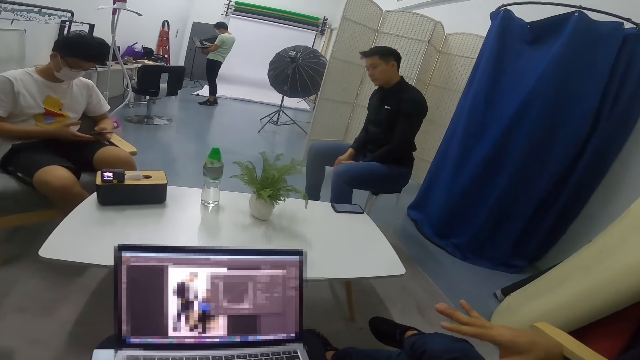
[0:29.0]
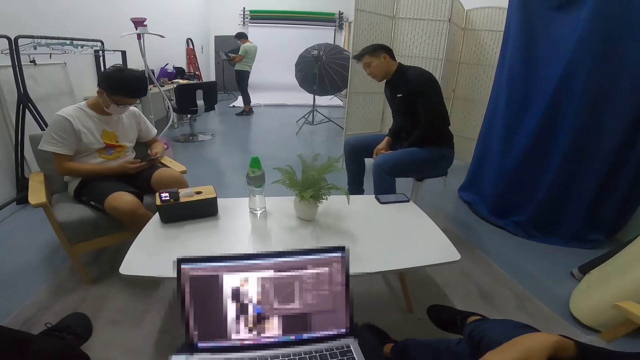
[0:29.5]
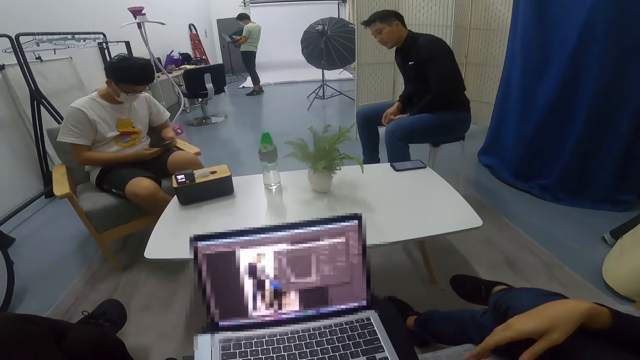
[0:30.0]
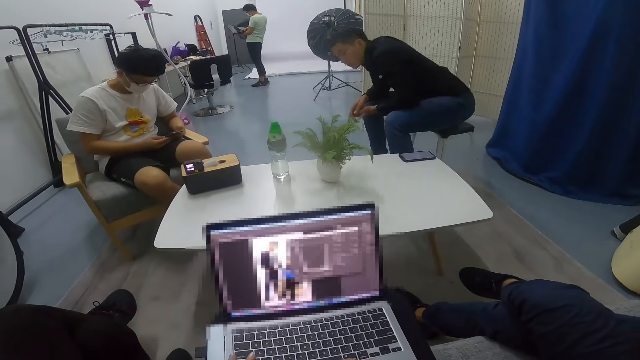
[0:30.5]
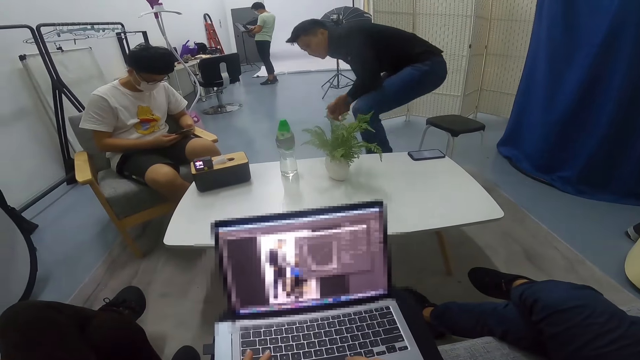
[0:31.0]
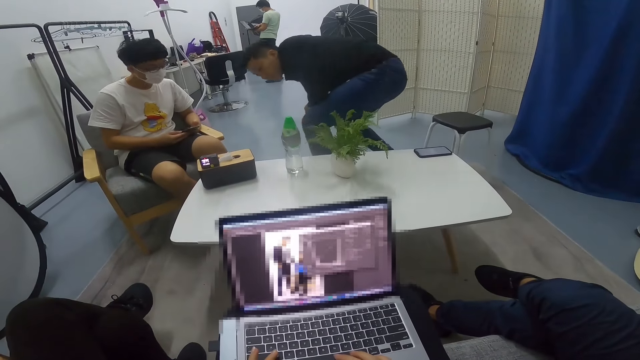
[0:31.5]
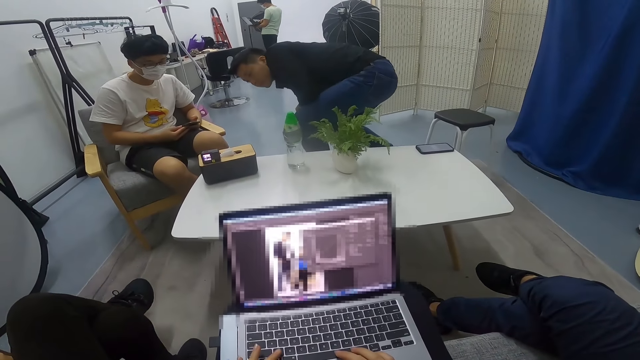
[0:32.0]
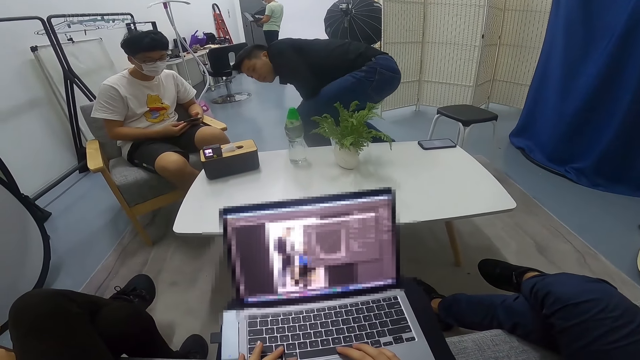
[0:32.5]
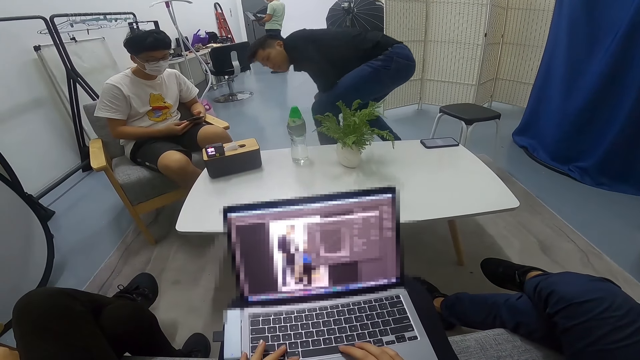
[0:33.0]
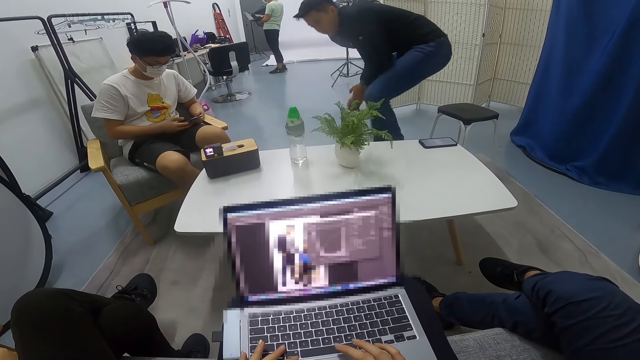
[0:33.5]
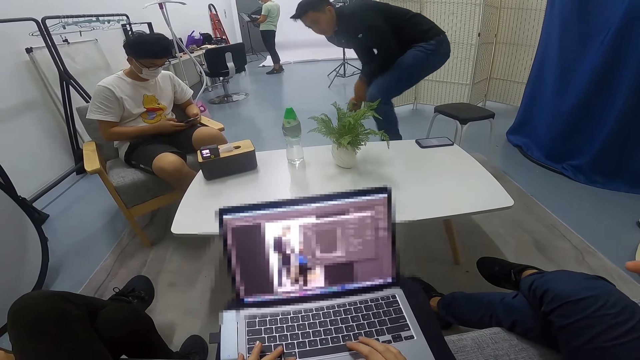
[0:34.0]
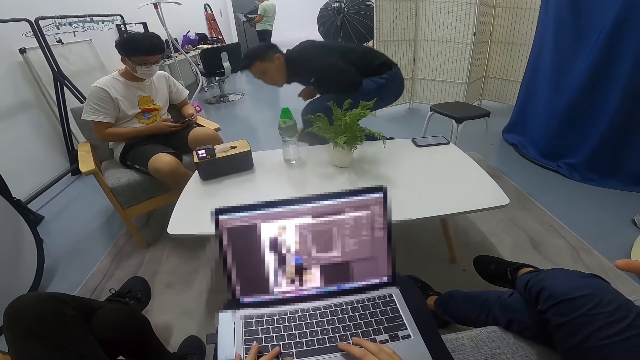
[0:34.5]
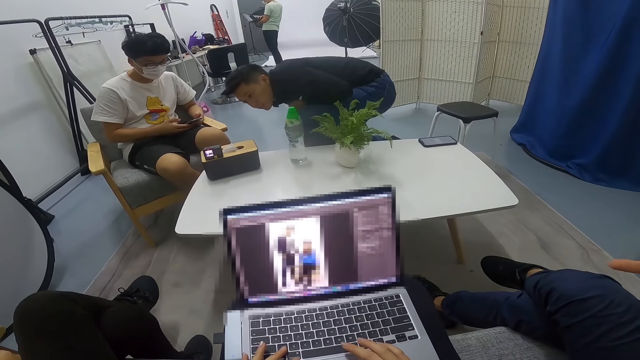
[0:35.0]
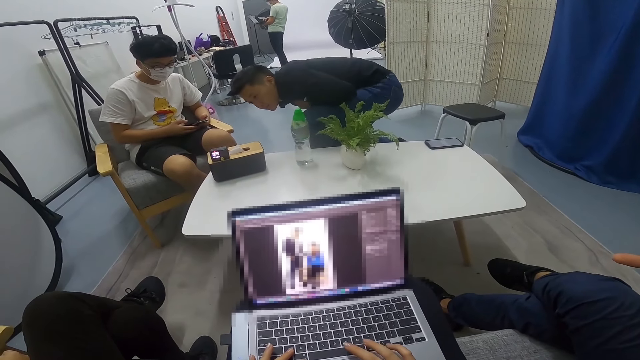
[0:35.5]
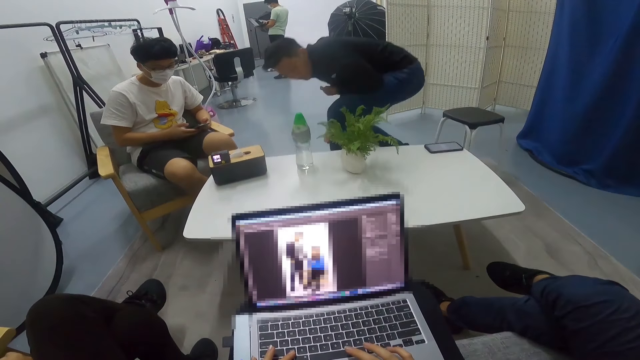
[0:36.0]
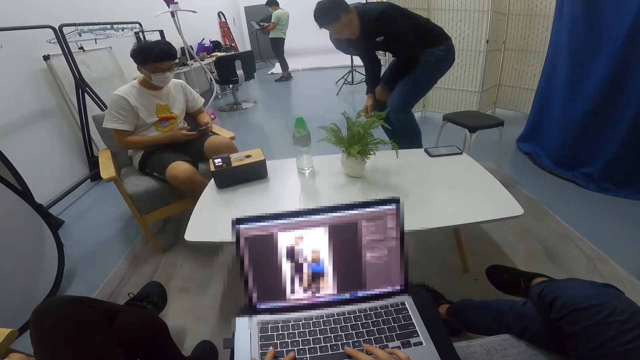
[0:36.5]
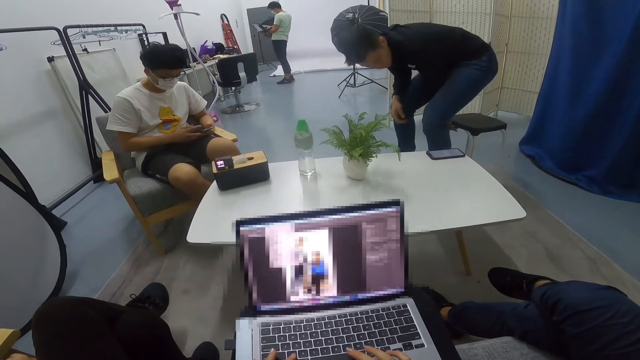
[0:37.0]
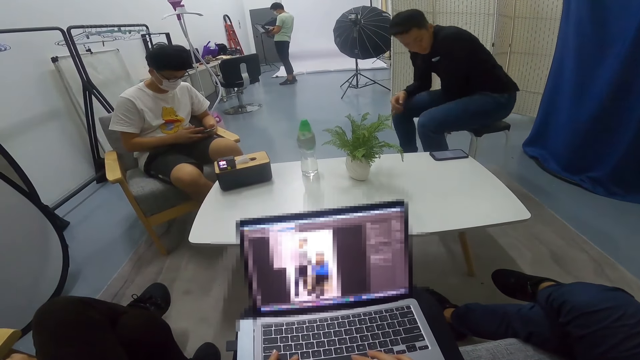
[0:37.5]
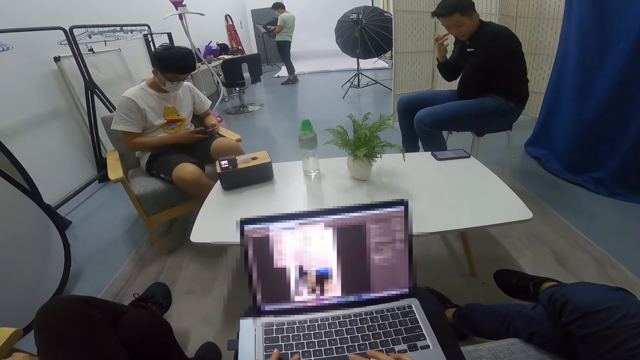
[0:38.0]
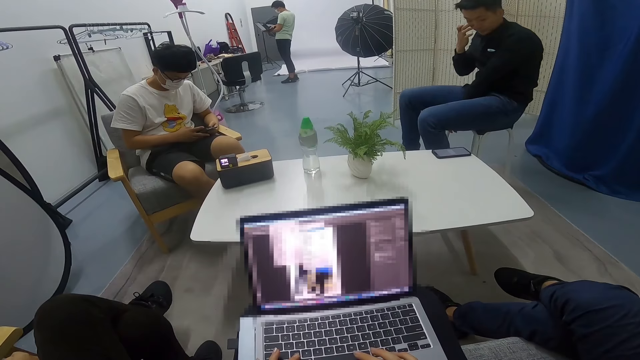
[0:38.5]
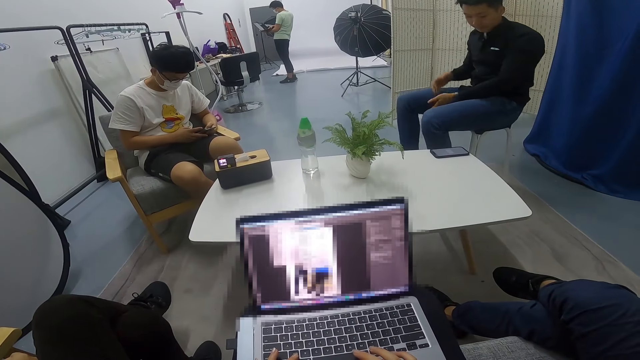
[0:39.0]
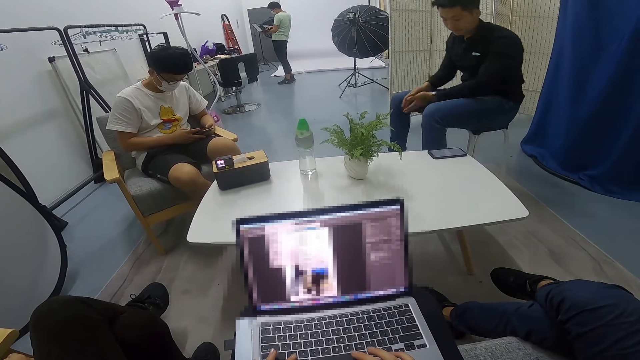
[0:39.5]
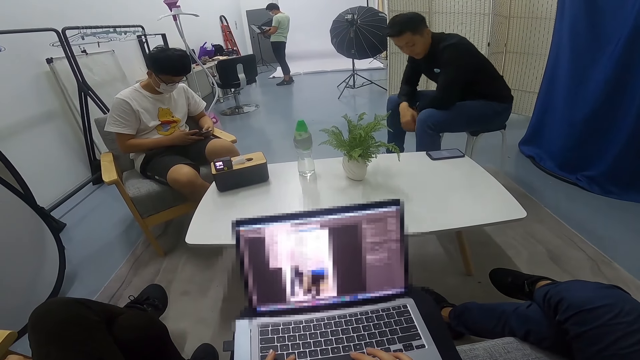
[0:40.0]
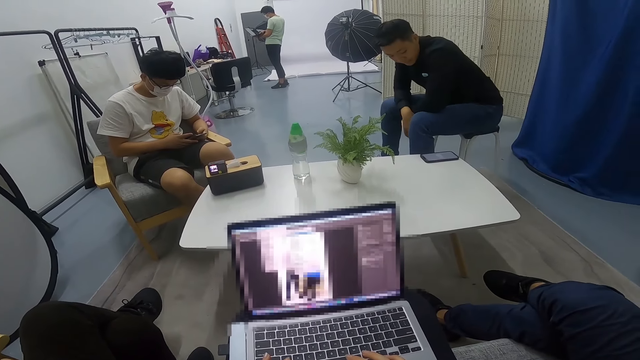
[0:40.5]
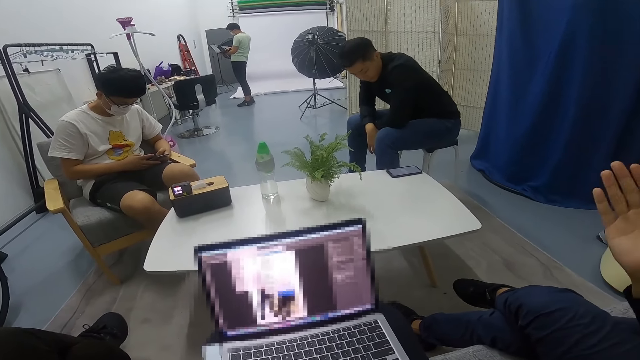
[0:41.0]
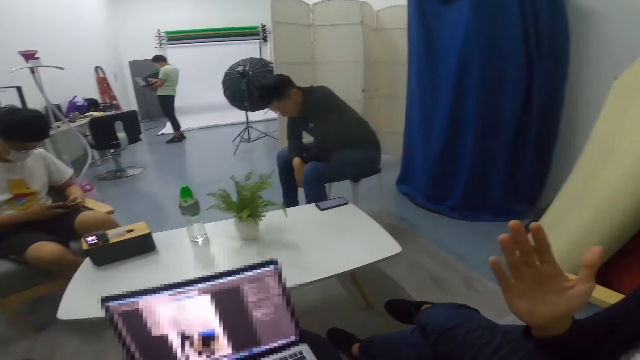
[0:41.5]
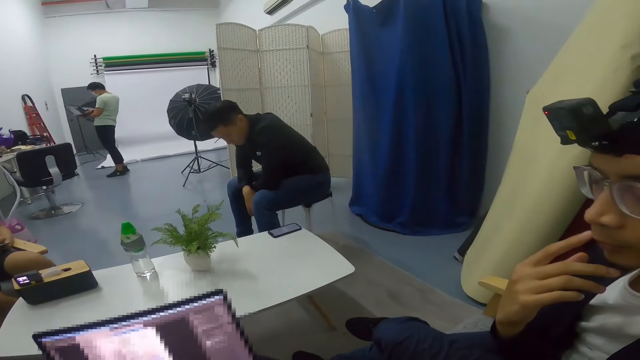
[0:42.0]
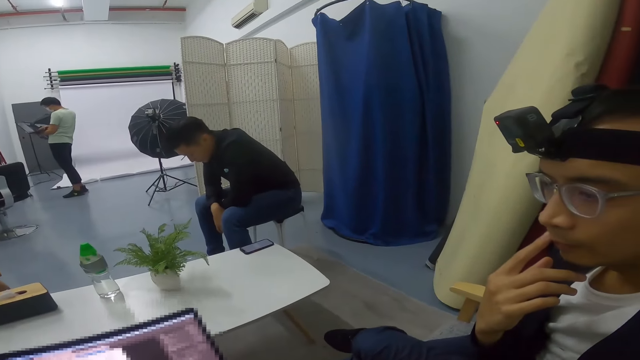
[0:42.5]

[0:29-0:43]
A man uses his phone. The camera wearer shakes his hand. Another man steps closer to the first man. The other man stares at the phone on the table. The other man steps back. The other man peeps at something on the table. The other man sits back on the stool. The camera wearer uses the laptop. The other man wipes his face with his hand. The other man touches his nose. The other man stares round in the room. Another man converses with the camera wearer. The other man leans on his laps.

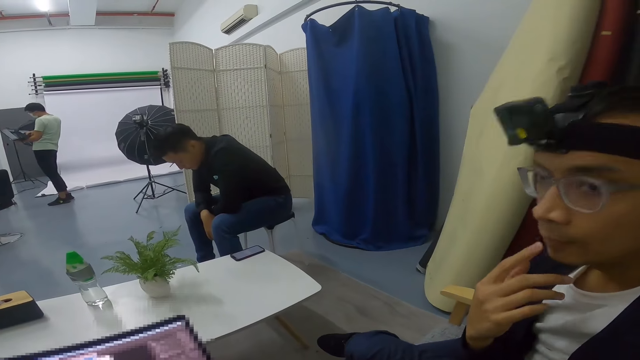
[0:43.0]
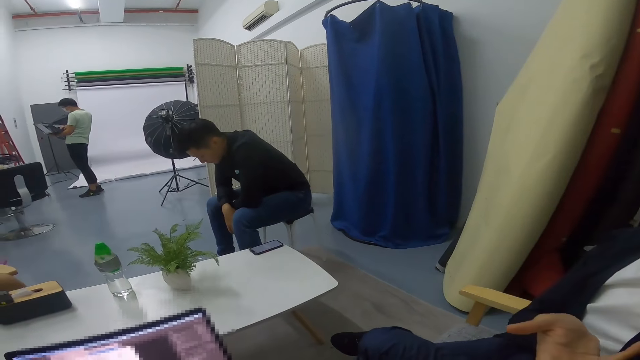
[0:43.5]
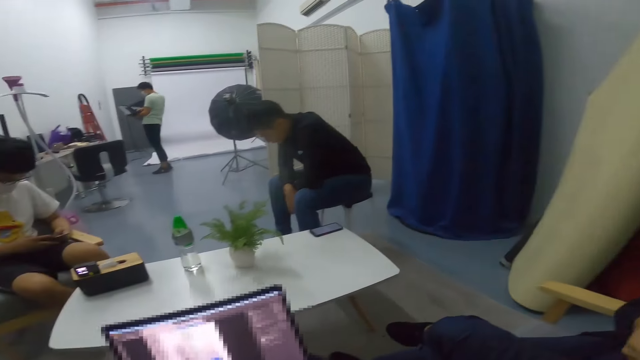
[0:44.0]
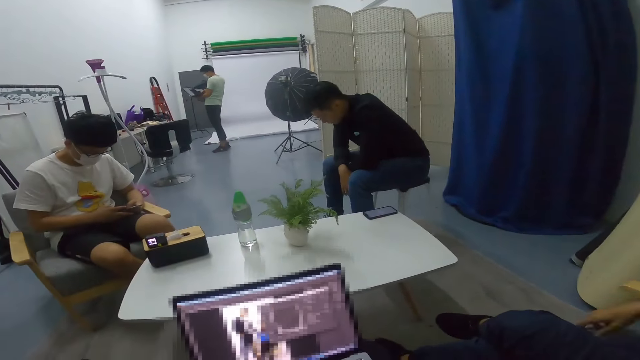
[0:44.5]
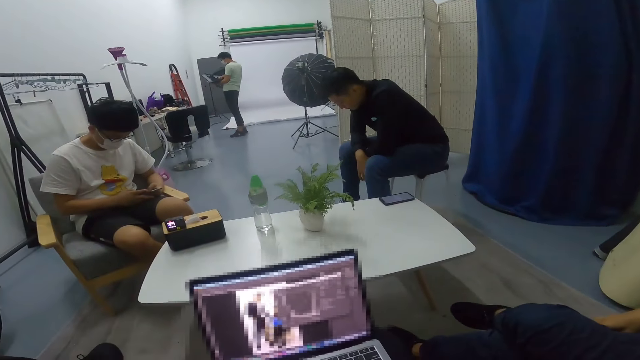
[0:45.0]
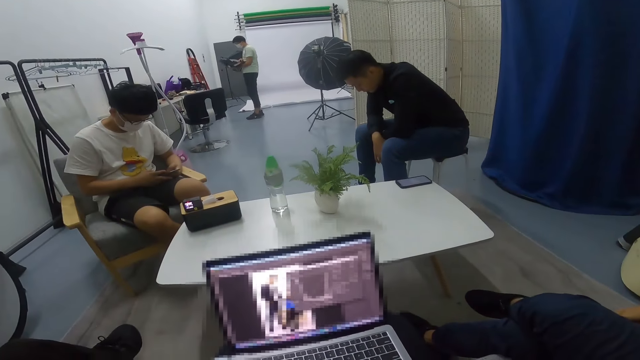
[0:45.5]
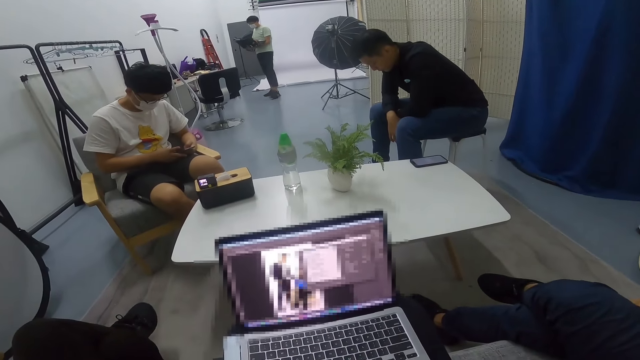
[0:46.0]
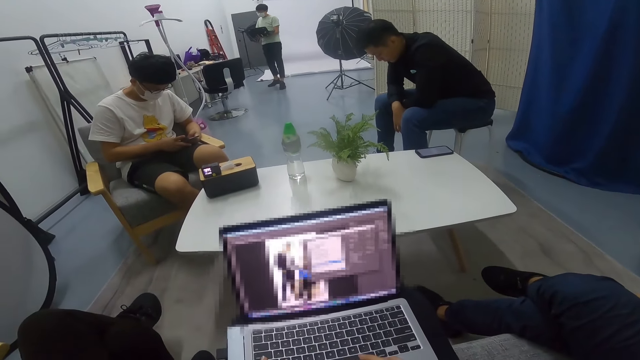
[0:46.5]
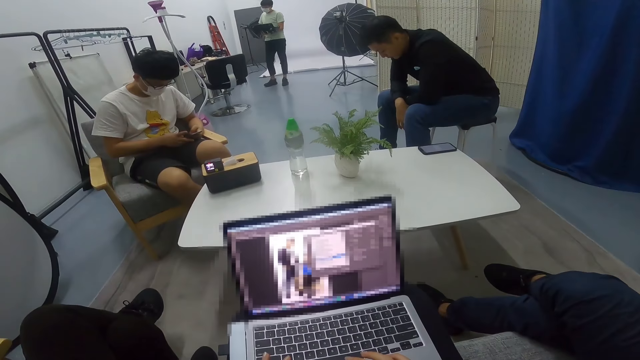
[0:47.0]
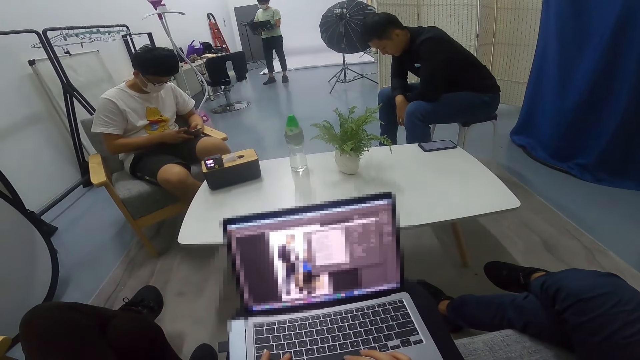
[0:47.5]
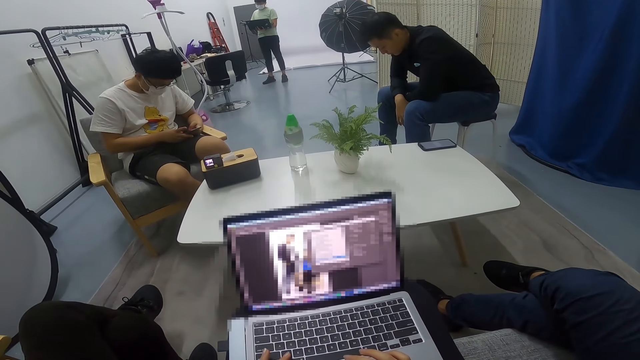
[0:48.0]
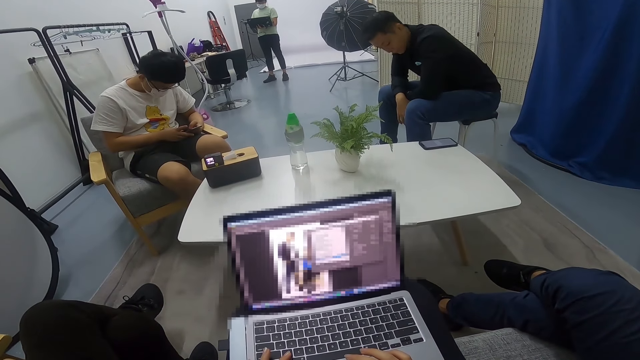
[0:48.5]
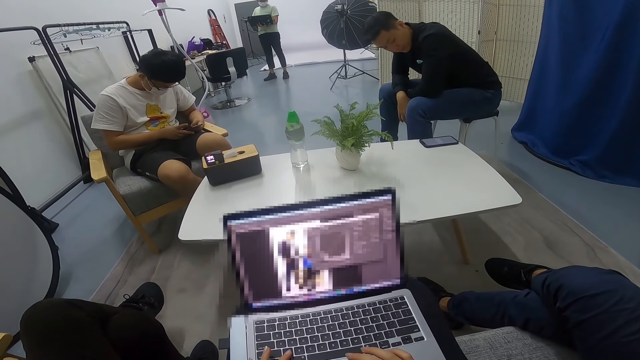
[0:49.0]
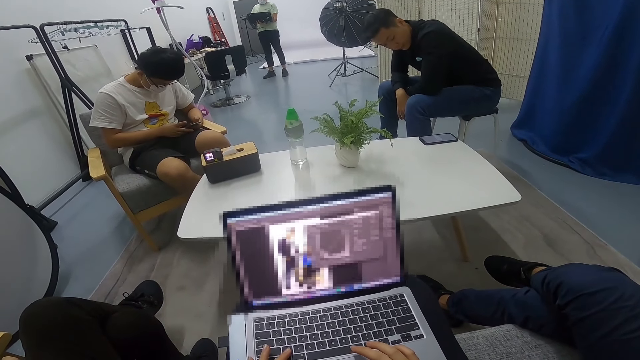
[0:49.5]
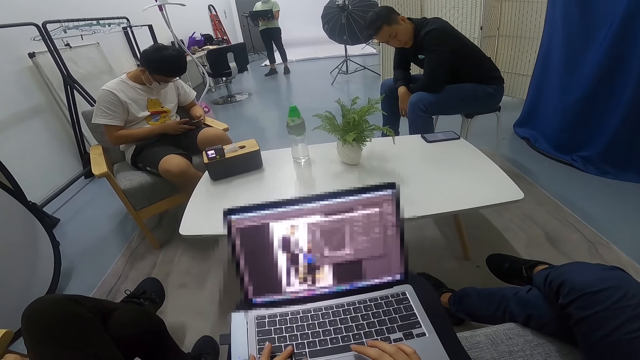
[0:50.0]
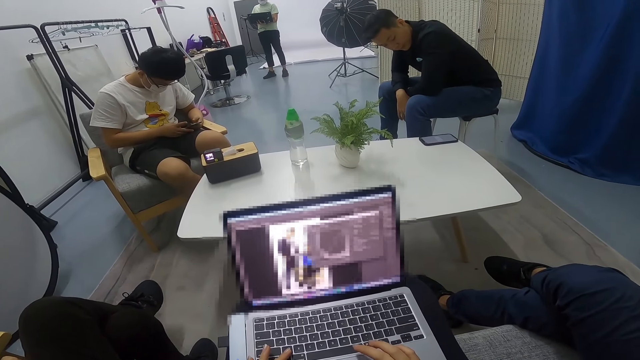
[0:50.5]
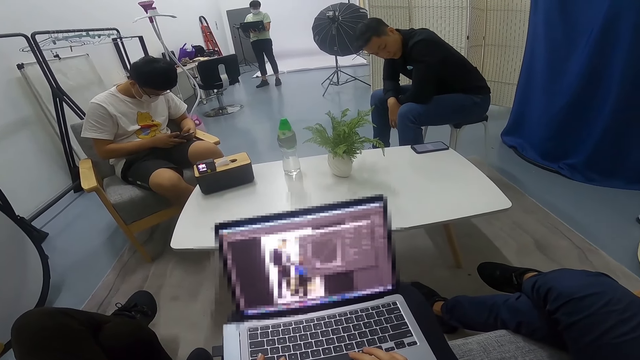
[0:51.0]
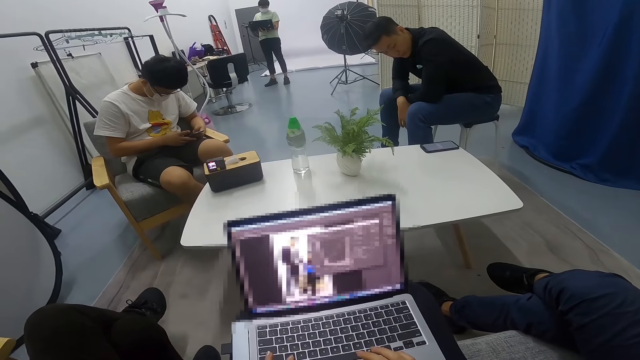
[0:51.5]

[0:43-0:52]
The camera wearer touches his mouth. He uses the laptop and shakes the hand.
